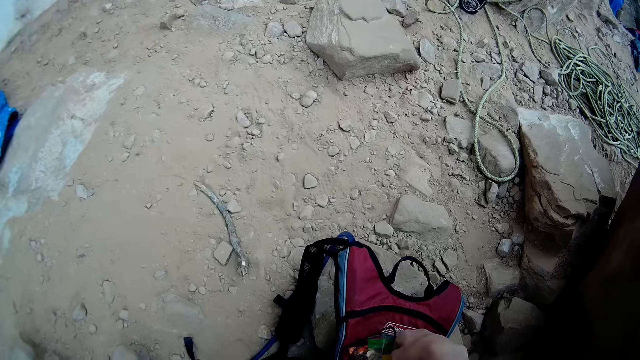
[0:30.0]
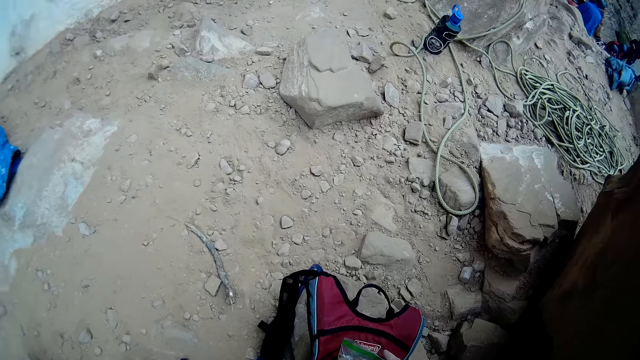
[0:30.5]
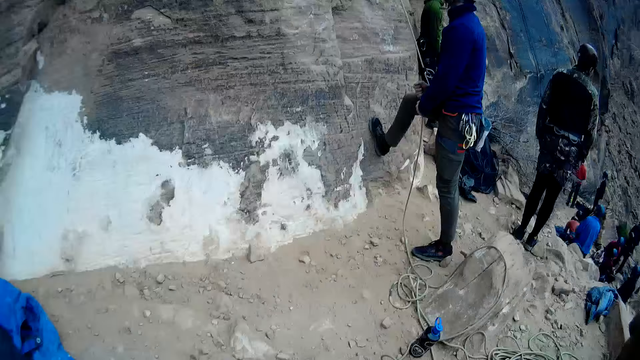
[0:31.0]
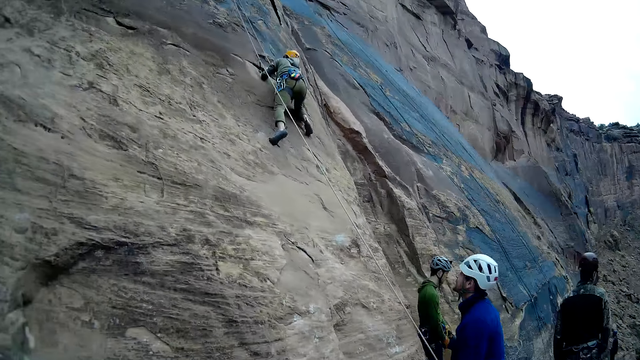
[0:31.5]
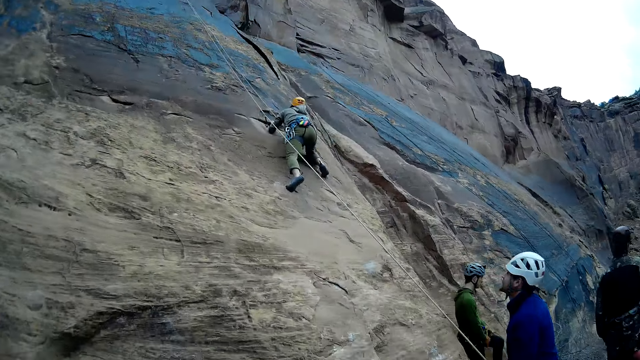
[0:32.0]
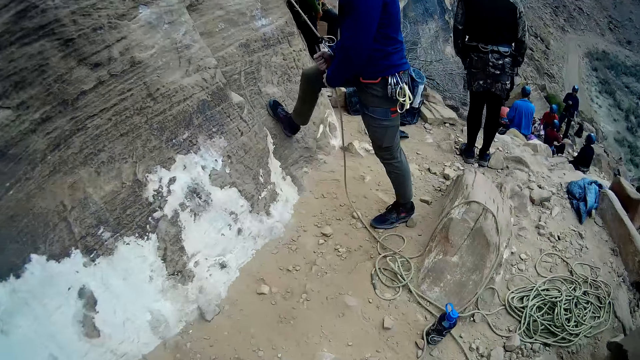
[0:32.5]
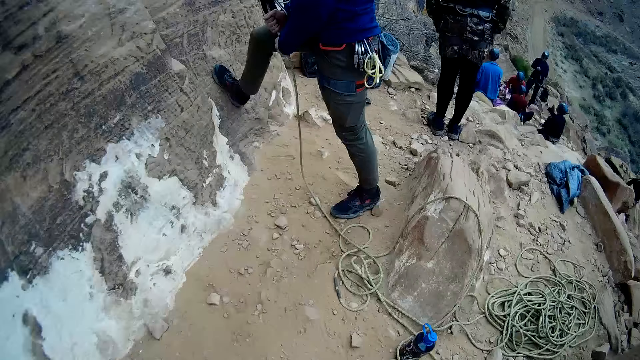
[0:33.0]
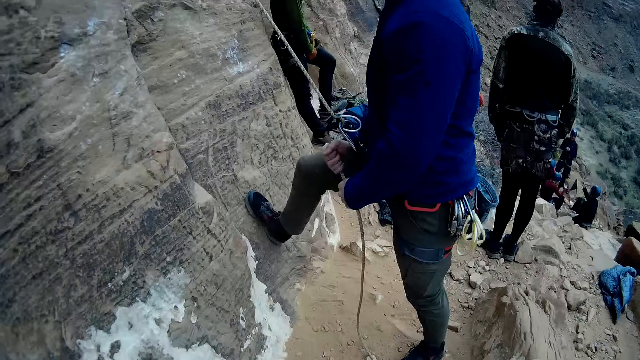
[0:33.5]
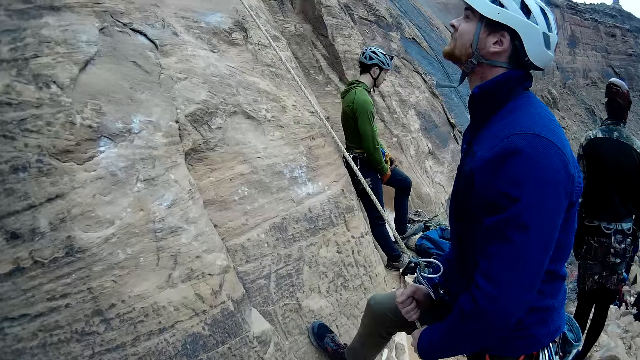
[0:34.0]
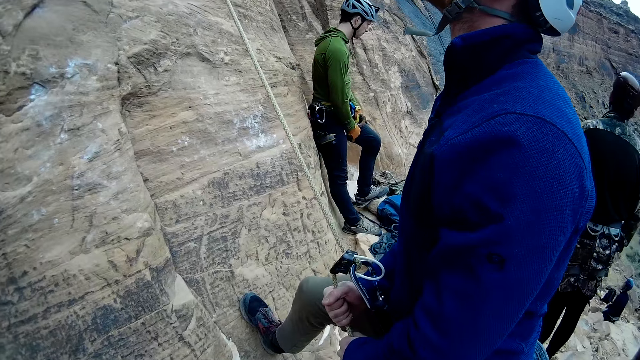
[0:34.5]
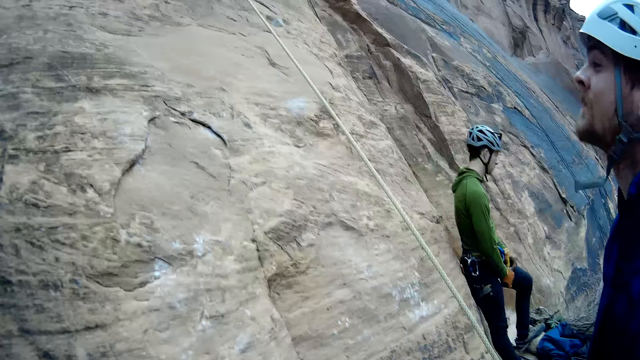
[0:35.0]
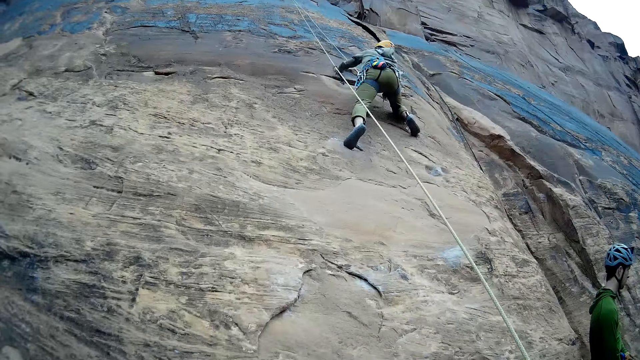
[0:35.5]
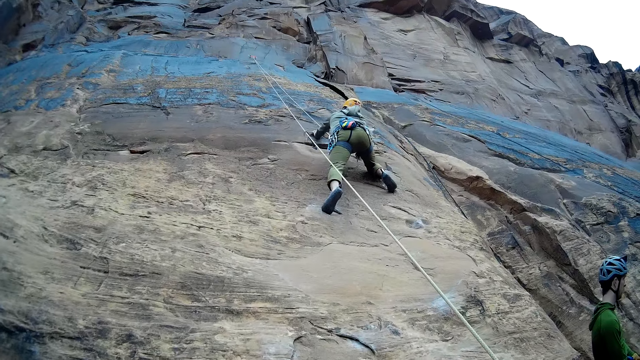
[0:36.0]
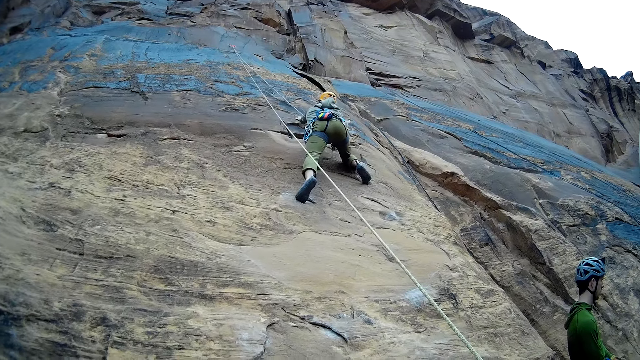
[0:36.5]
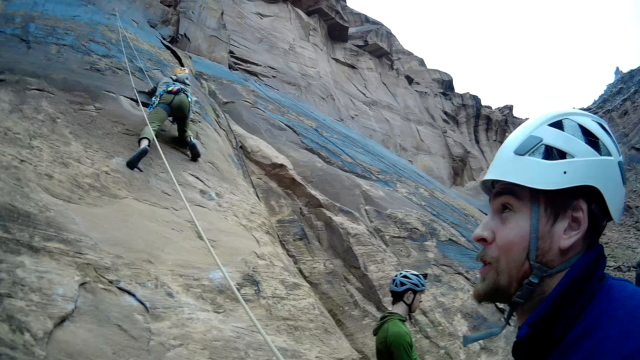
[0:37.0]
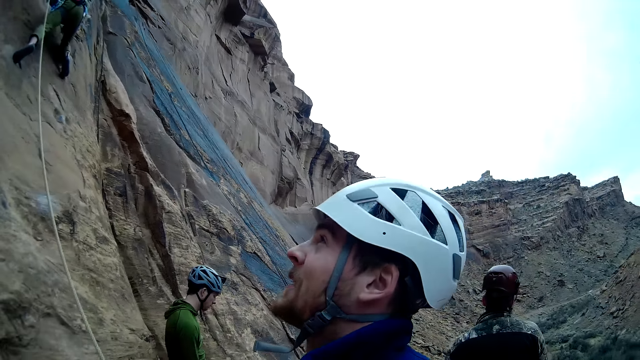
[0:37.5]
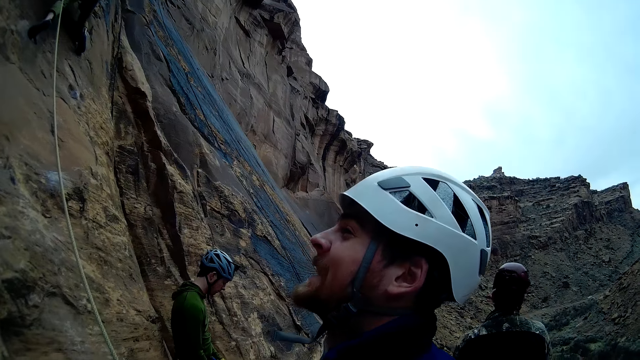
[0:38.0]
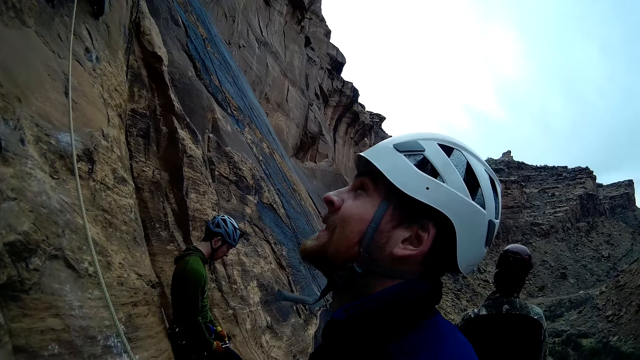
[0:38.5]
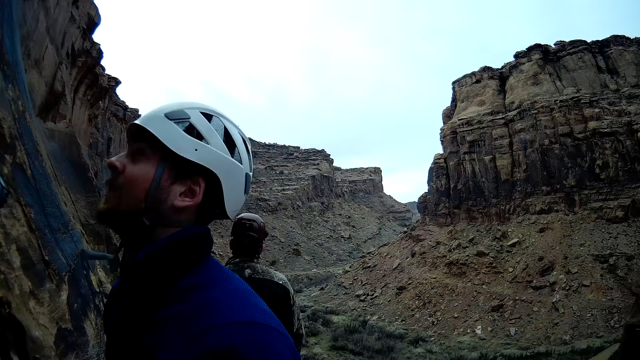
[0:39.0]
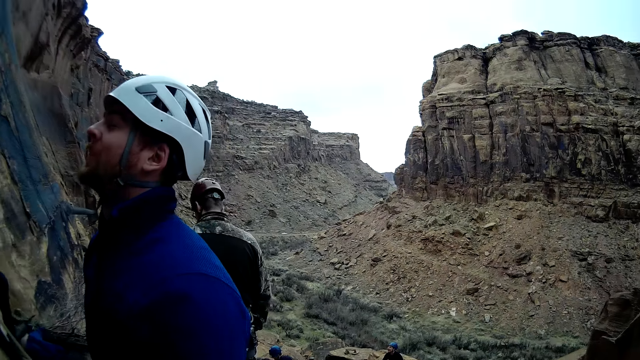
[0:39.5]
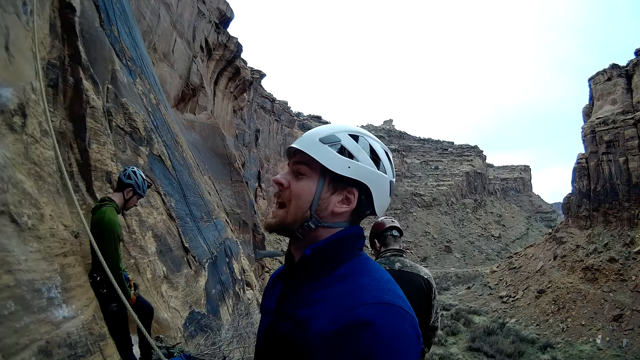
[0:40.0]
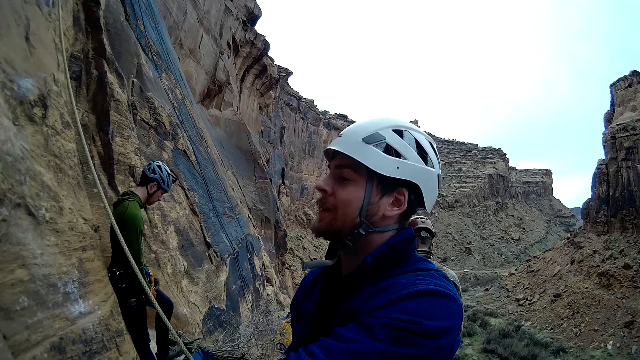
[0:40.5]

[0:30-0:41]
The camera wearer holds the bag. They bend down and look around the garden. A man climbs the mountain. The camera wearer looks up at the mountain. Another man talks to the first man.

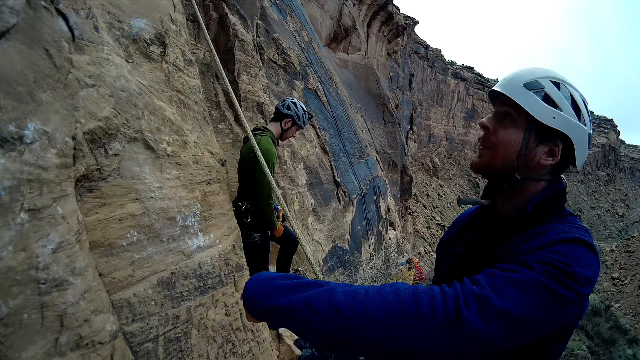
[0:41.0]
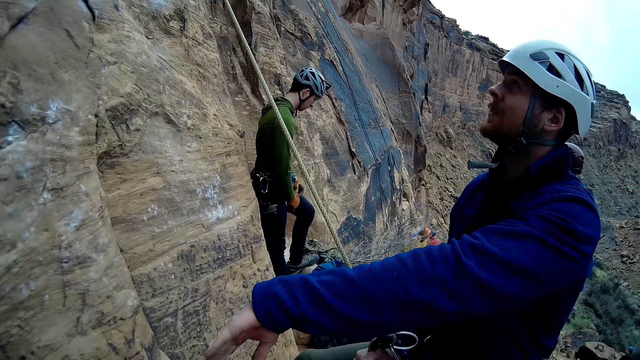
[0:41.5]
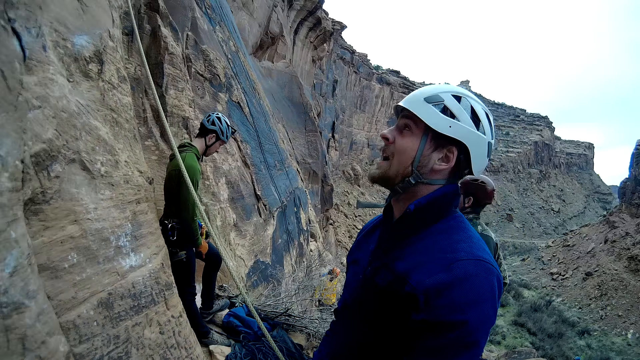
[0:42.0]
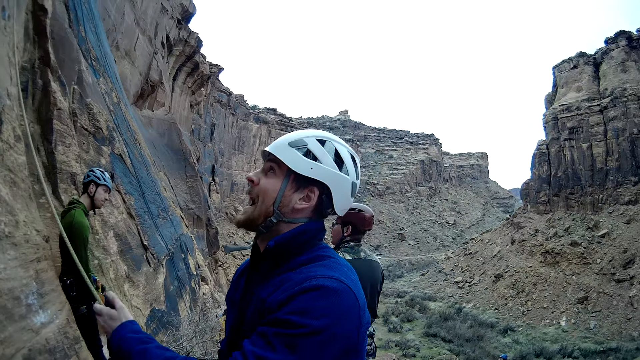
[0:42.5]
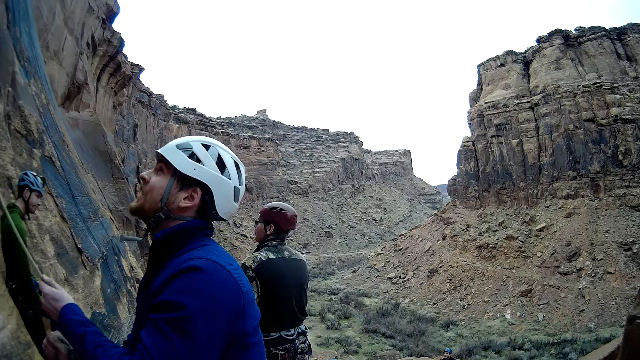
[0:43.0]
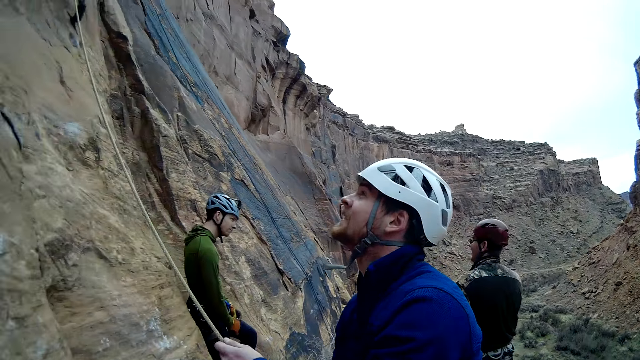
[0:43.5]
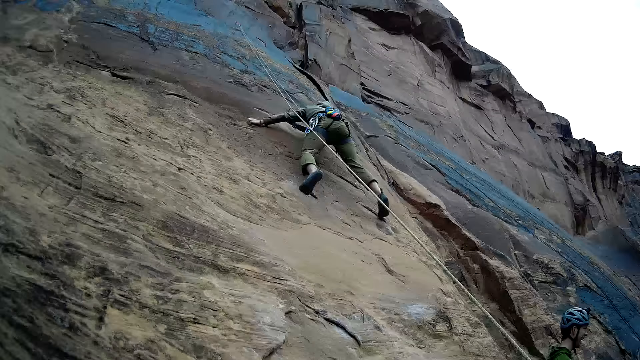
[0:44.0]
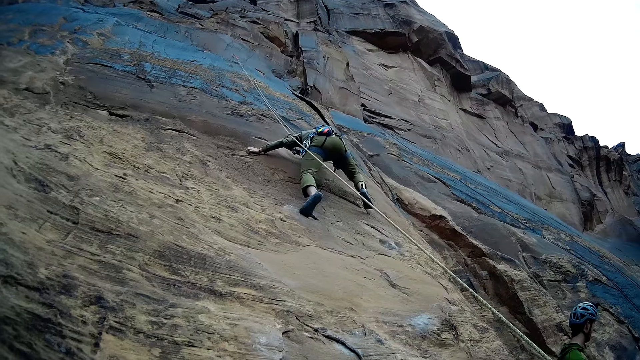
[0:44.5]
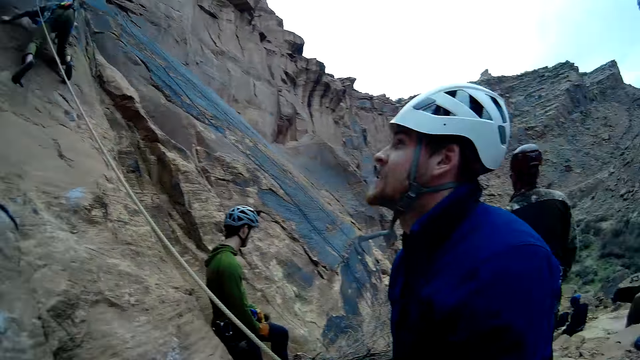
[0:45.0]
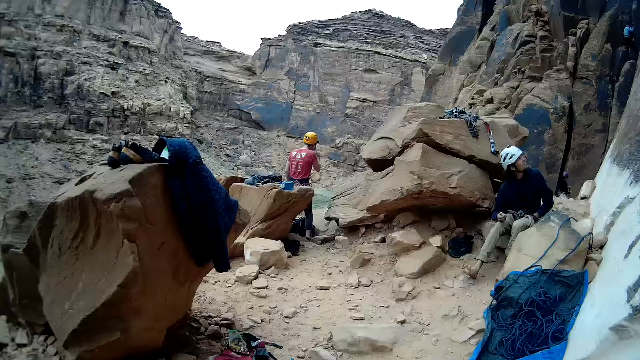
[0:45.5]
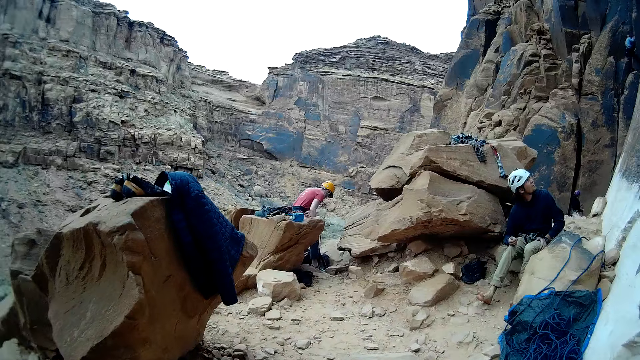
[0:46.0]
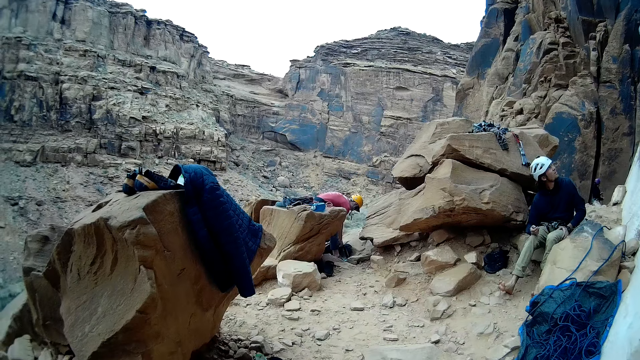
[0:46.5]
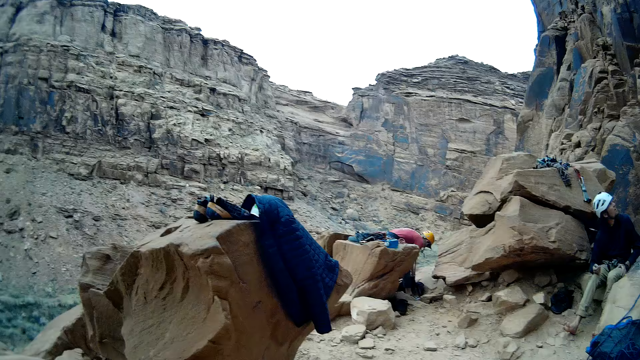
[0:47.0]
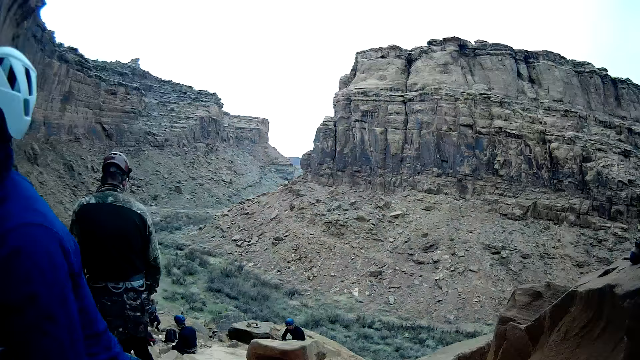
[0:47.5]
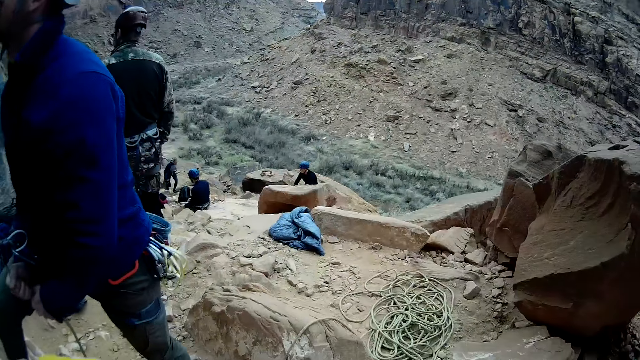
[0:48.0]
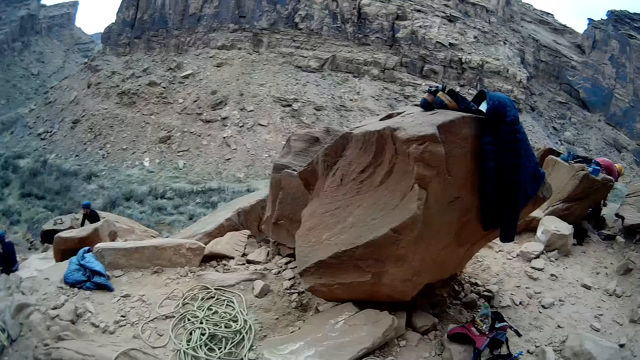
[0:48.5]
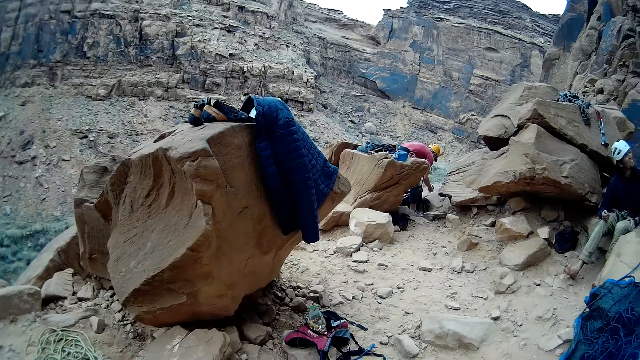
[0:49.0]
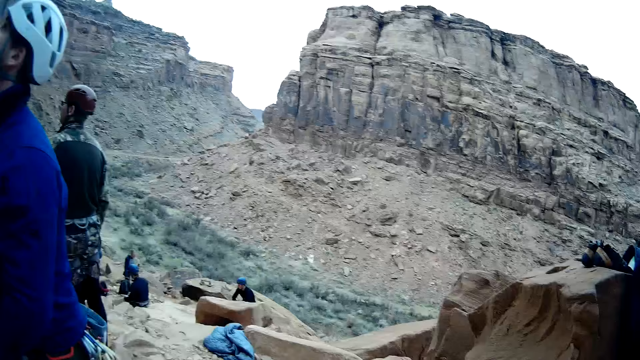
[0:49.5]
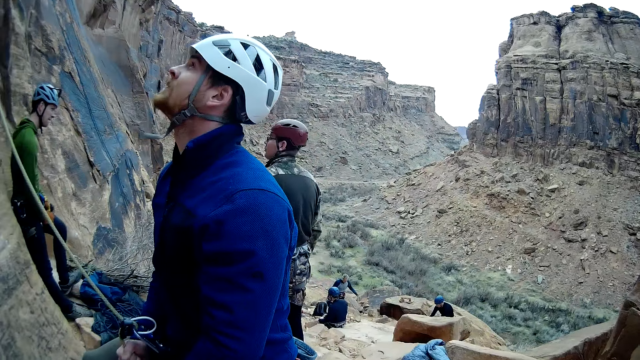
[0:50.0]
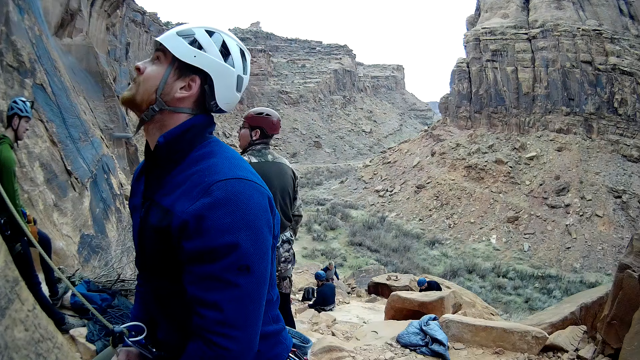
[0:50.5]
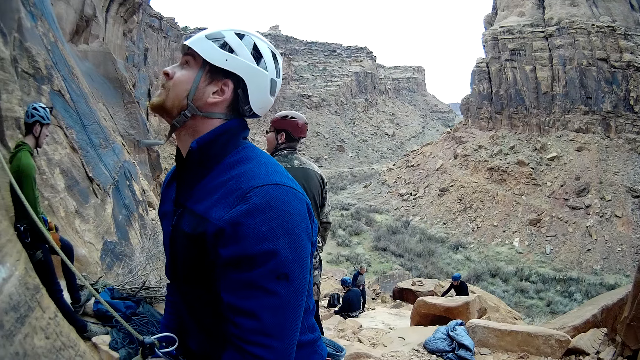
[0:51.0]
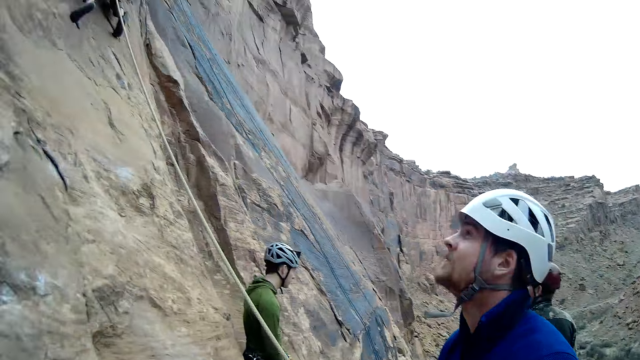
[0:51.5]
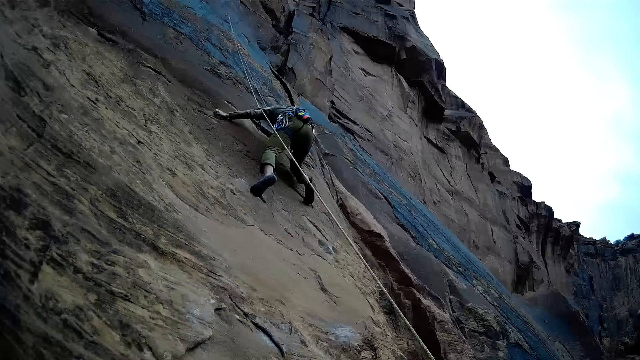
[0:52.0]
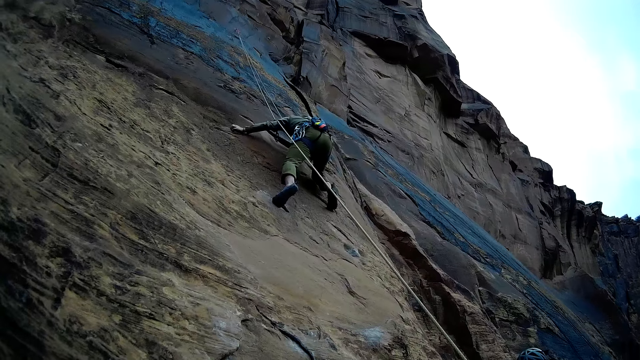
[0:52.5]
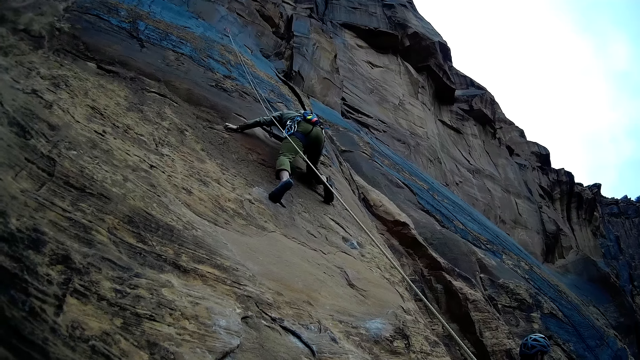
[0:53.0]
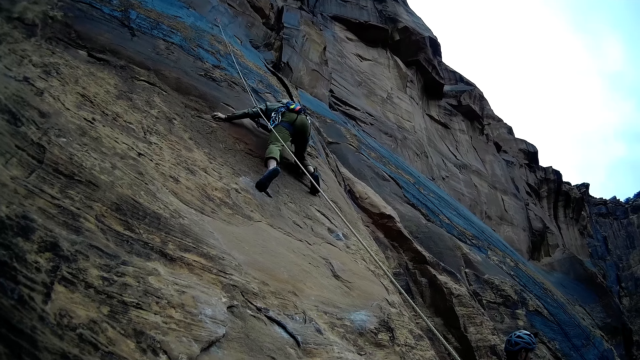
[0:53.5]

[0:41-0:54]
A man talks to another man. The second man looks at the first man. A third man moves the rope. A fourth man climbs the mountain. A fifth man collects something. A sixth man looks up. The camera wearer looks around the garden. The third man holds the rope. The first man looks around. The sixth man looks up the mountain. The fifth man bends on the ground. The third man looks up the mountain. The first man talks to the second man. The second man talks to the first man. The fourth man climbs the mountain.
